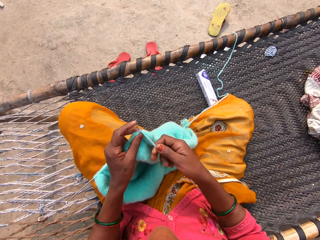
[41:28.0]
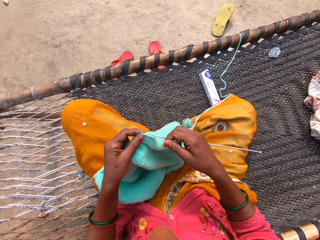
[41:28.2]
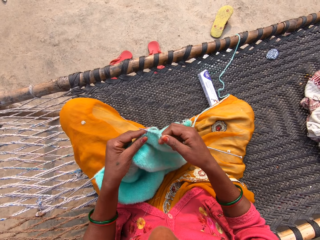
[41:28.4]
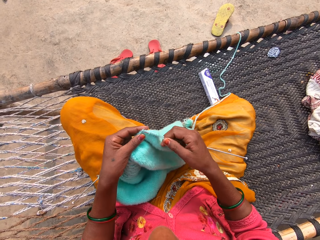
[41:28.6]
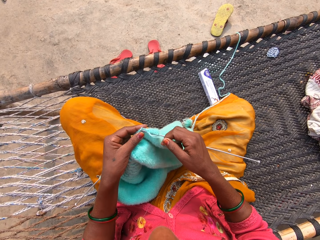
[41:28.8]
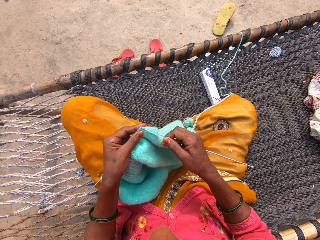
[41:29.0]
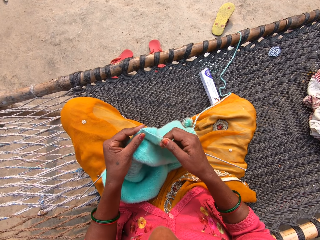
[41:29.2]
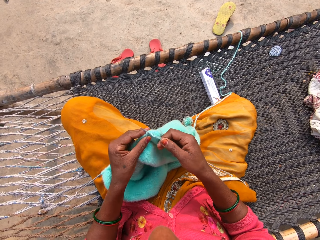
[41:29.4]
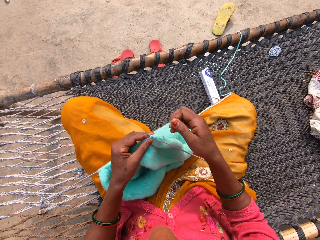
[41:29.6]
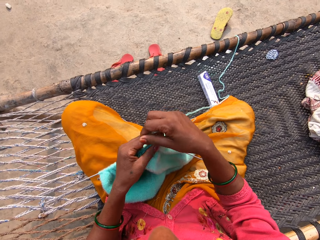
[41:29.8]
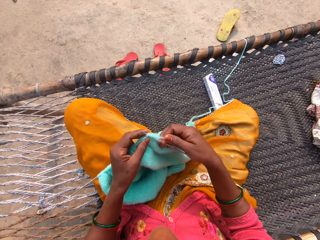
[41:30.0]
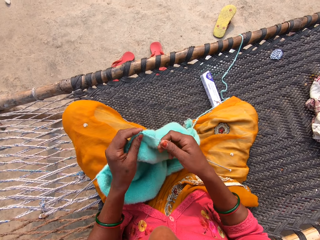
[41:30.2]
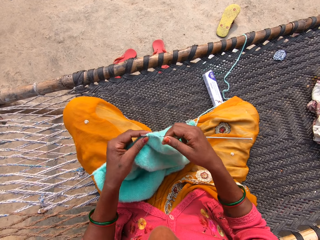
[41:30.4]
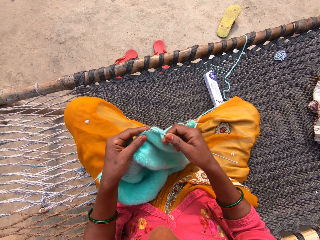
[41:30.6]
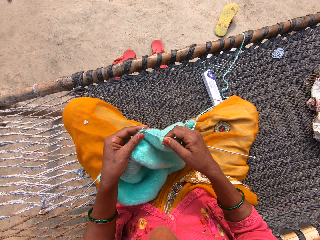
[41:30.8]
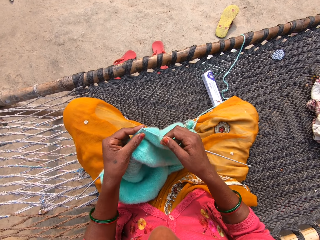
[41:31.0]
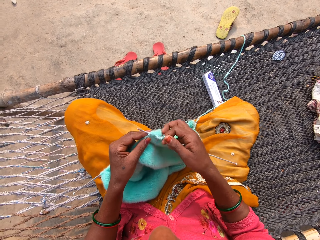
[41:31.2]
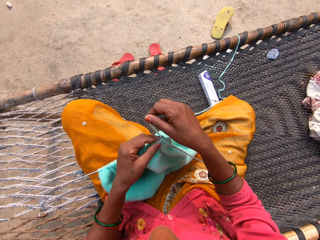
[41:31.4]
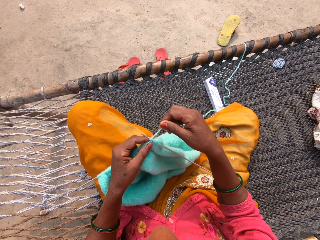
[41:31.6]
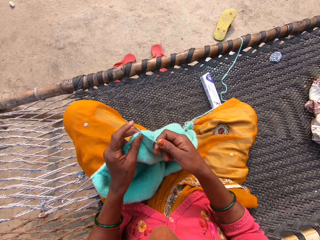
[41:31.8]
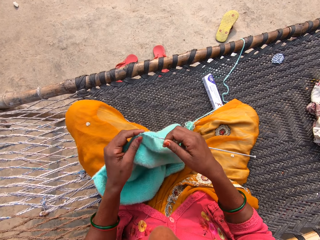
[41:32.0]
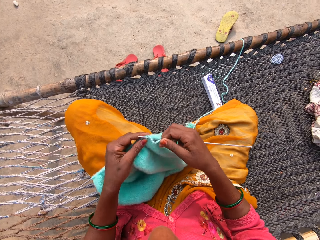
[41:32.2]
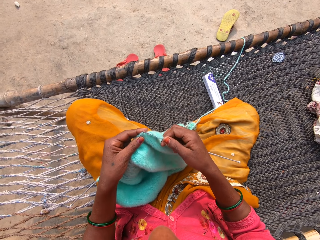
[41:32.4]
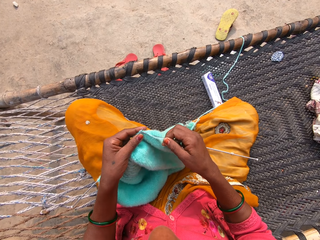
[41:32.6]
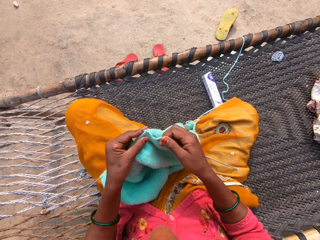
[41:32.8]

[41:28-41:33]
The camera wearer knits the garment with two knitting pins and yarn on the rattan mat.

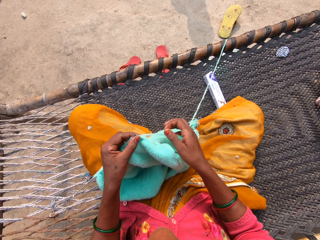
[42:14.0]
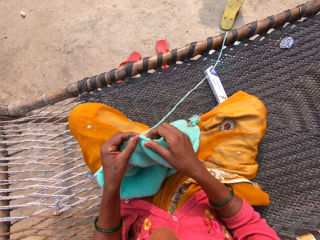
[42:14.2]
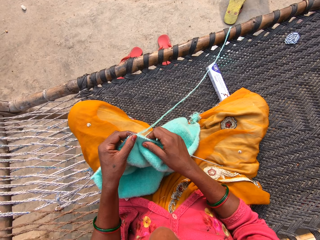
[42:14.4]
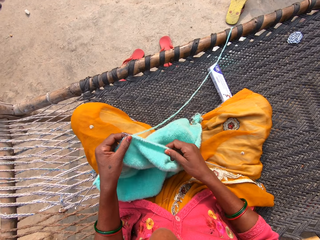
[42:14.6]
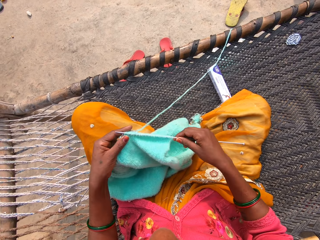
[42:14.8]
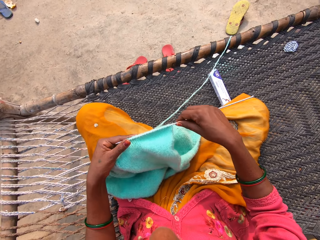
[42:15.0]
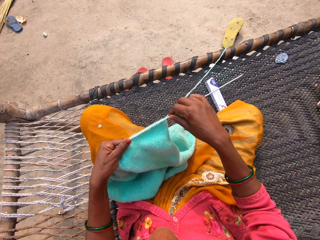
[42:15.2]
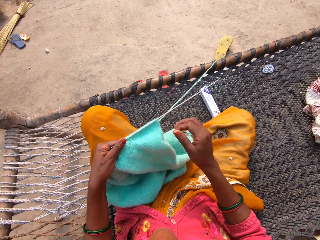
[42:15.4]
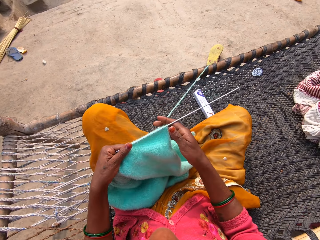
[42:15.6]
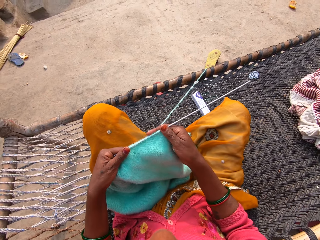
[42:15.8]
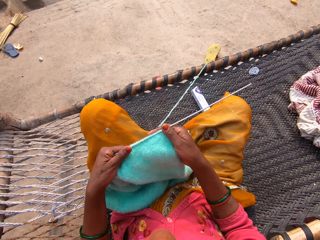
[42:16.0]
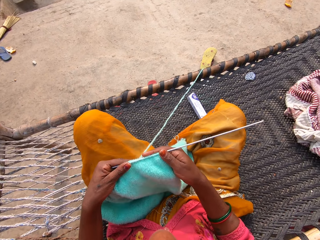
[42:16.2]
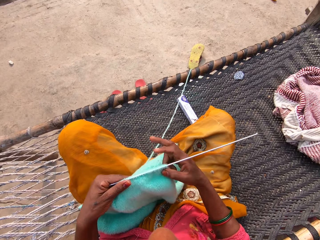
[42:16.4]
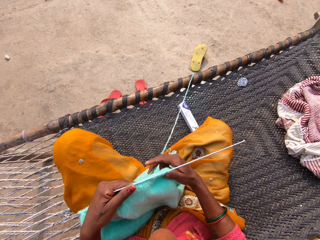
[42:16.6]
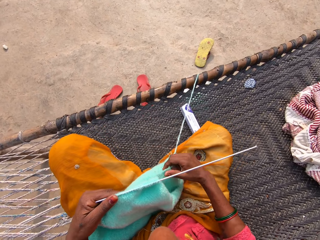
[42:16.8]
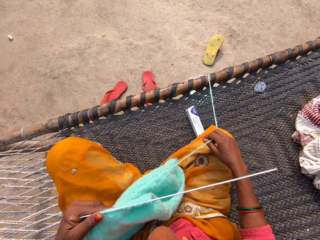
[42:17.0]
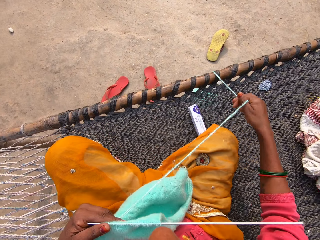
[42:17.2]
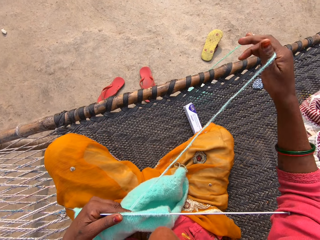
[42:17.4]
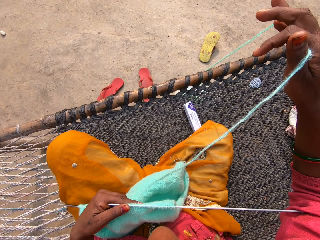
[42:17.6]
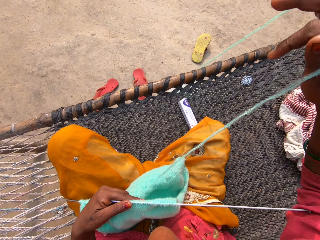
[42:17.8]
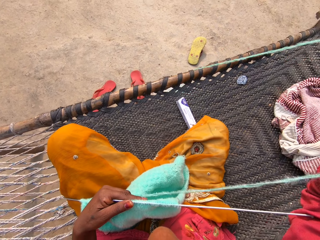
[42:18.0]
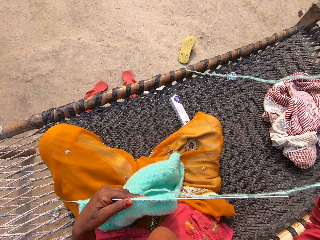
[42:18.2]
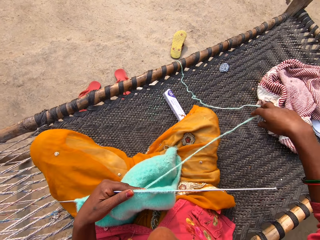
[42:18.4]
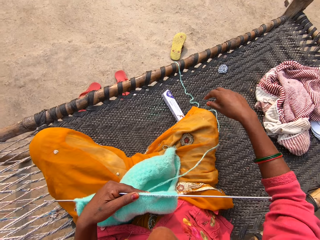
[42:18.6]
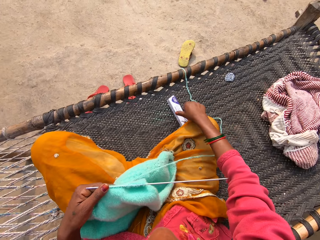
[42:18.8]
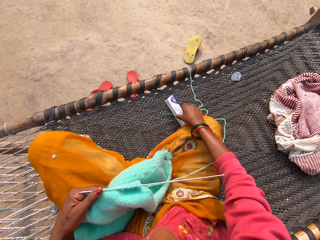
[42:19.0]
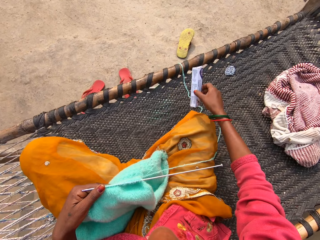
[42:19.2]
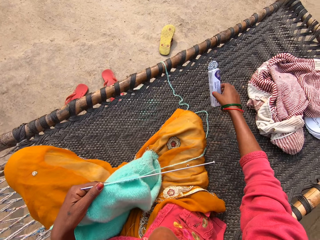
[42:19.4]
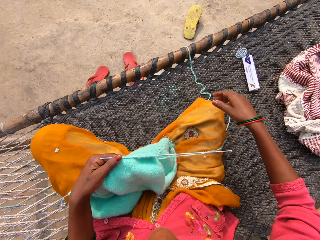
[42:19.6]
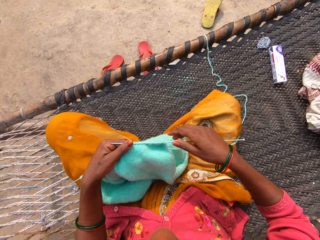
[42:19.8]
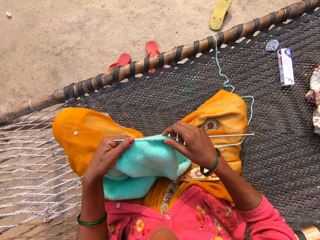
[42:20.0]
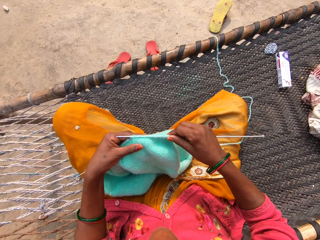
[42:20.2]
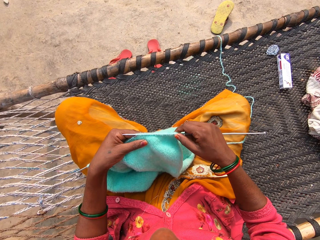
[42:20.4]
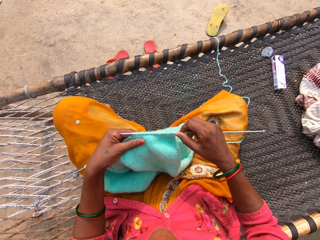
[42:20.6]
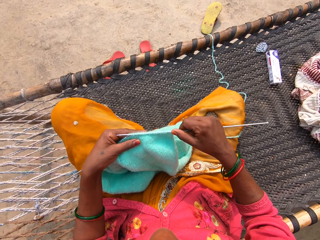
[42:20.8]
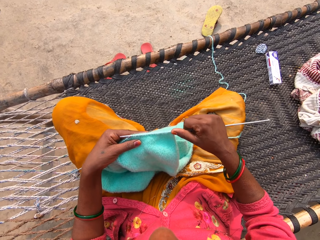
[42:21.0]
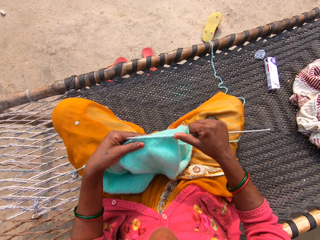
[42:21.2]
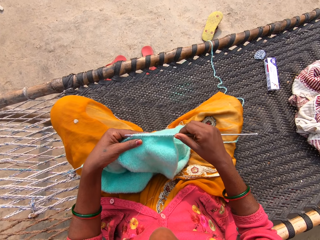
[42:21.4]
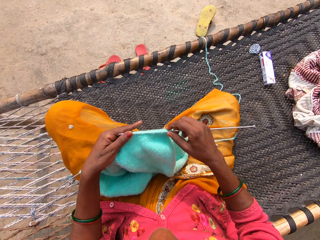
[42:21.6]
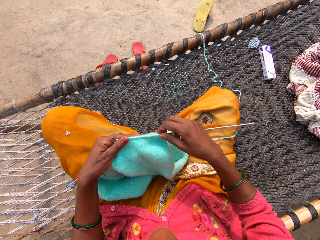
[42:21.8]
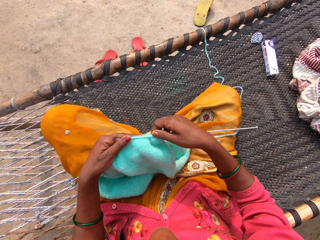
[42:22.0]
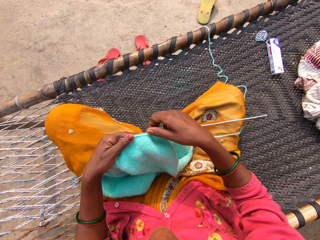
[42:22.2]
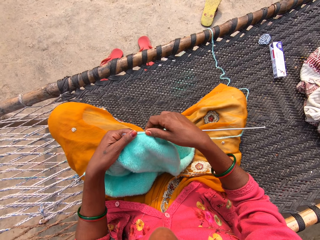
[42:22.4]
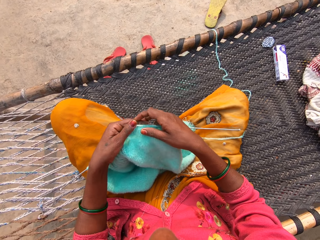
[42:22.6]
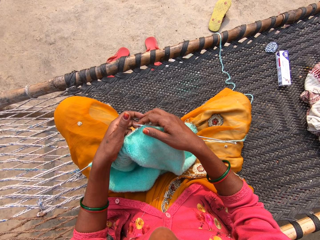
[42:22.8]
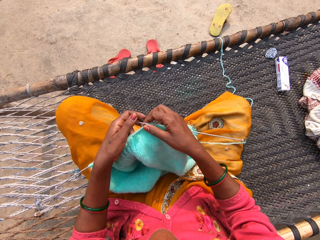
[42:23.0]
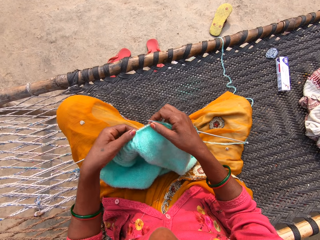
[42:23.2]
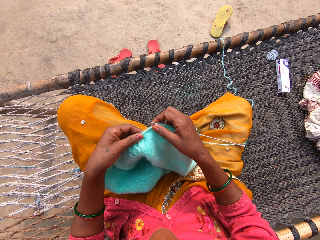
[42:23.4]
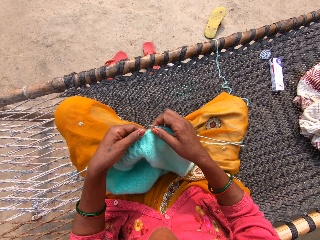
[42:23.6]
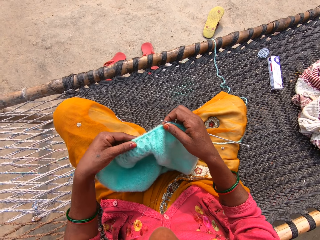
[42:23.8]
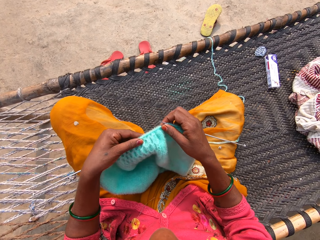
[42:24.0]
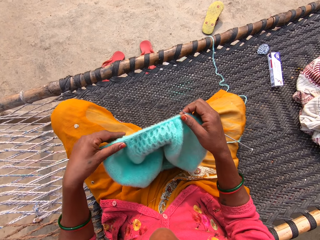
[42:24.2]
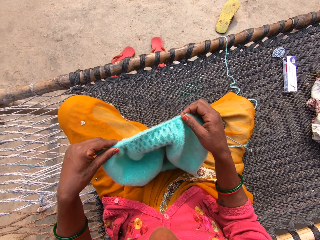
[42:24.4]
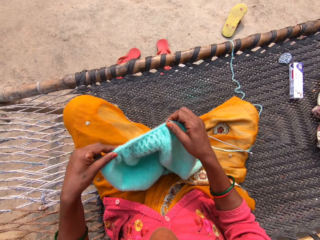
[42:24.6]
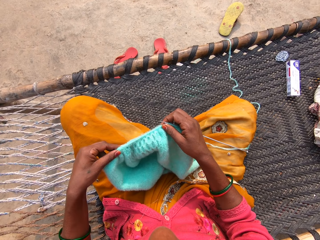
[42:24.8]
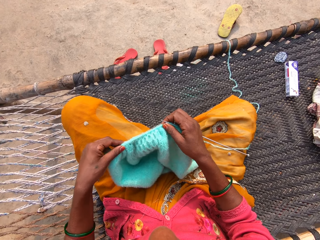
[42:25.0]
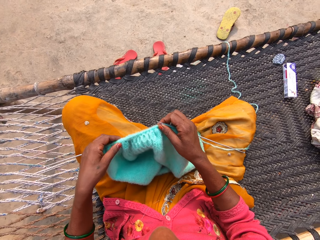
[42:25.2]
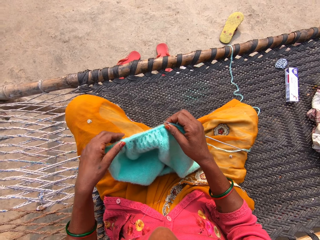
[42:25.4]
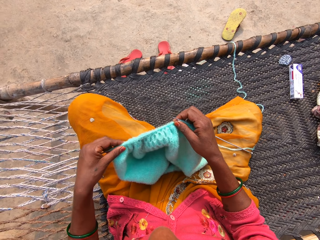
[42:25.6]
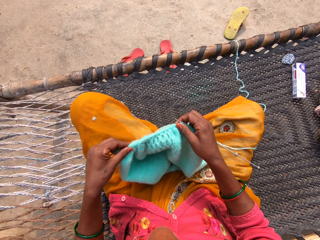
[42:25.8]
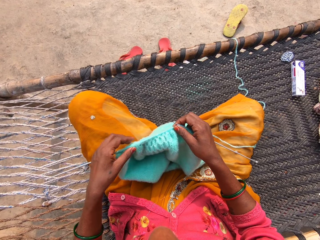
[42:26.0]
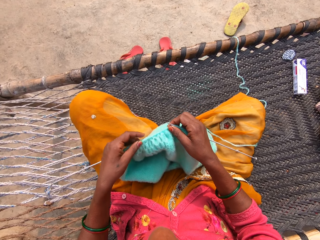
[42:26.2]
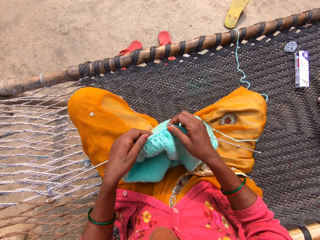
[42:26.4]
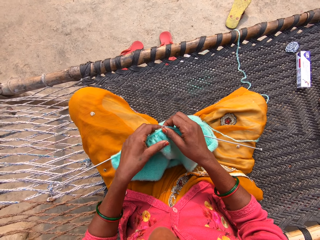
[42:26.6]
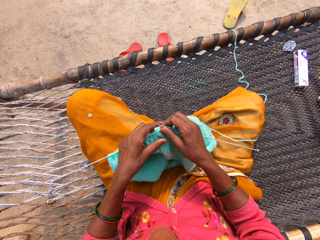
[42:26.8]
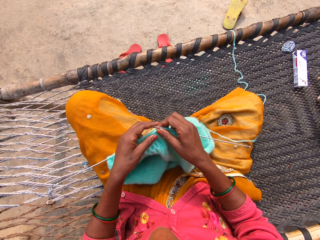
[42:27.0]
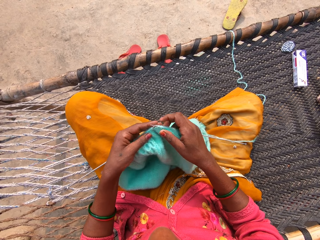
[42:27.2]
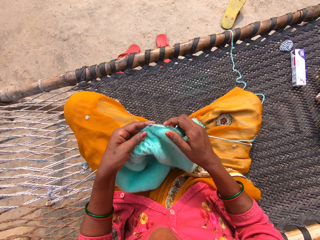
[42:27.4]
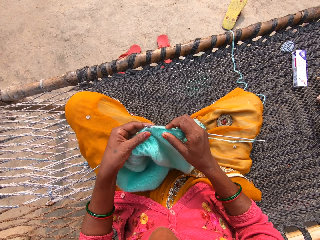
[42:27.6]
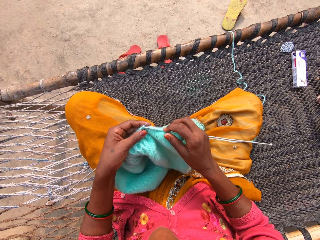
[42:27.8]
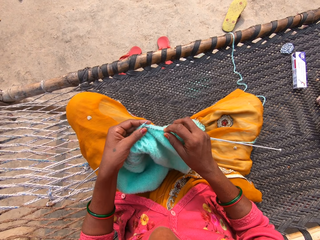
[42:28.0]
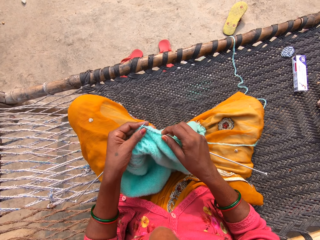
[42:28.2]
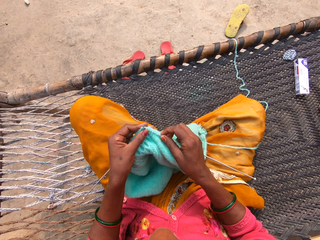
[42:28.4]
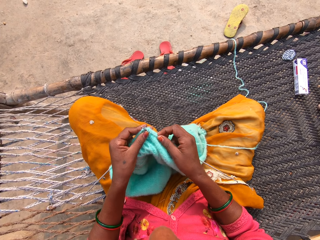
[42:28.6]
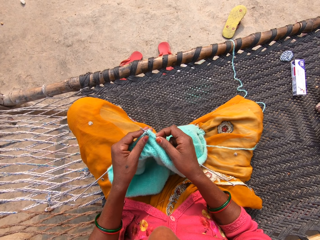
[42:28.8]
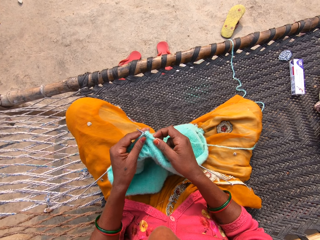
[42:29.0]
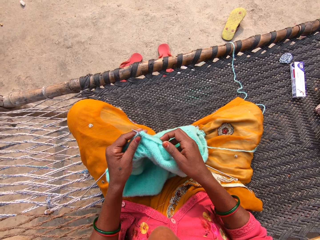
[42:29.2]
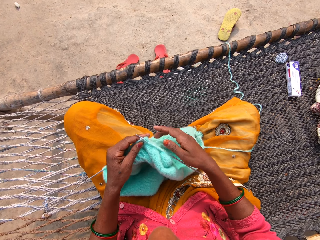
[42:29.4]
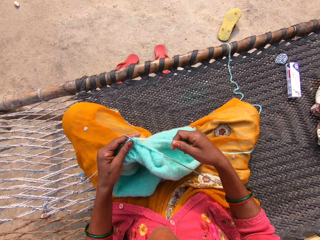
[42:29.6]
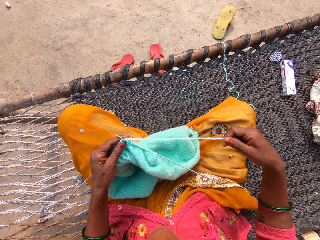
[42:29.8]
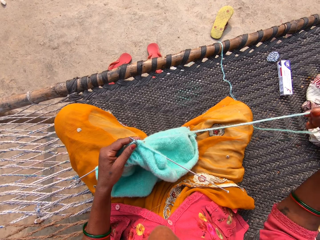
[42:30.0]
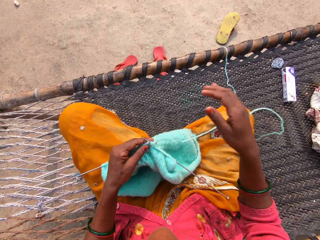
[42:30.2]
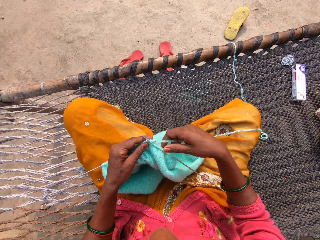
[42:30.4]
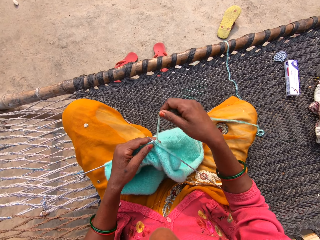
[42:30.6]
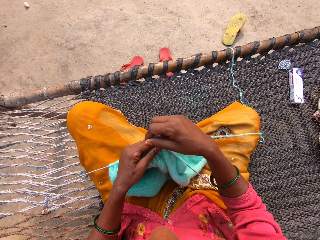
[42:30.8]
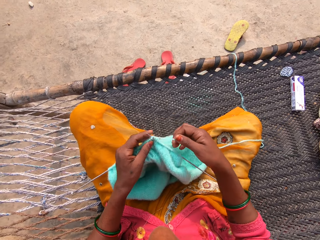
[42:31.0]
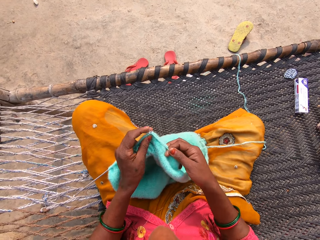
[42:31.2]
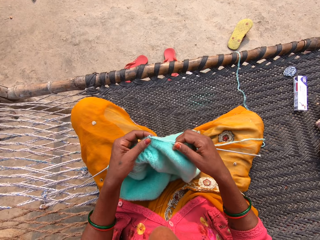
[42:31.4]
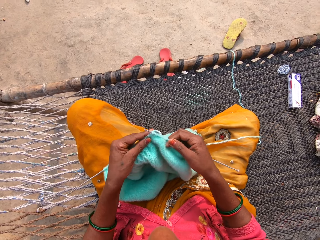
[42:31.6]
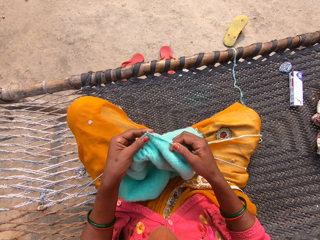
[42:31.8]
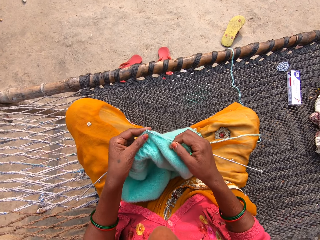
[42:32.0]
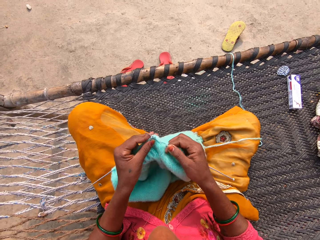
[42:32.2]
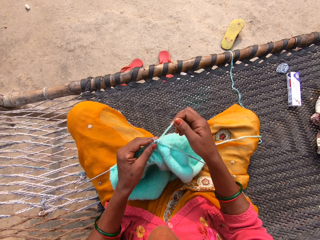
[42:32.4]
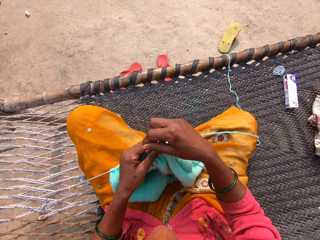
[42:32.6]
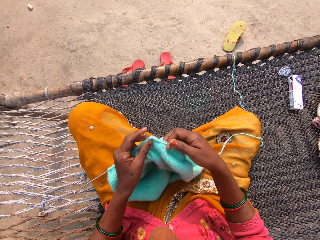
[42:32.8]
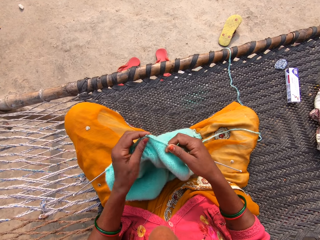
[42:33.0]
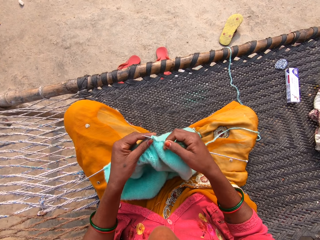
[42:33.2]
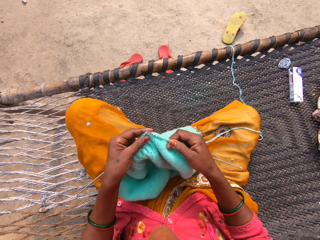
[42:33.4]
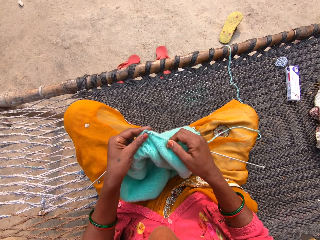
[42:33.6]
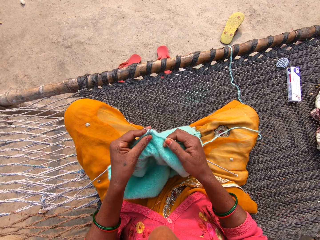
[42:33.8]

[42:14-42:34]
The camera wearer holds the knitting pins and yarn with her left hand. She adjusts the unknitted yarn with her right hand. She pulls the thread. She picks up a cardboard packet from the rattan mat with her right hand. She tosses the cardboard packet over the unknitted yarn with her right hand. She pulls the garment on the knitting needle. She adjusts the yarn on the right knitting pin with her right hand. She adjusts the yarn on the left knitting pin with her left hand. She knits the garment with two knitting pins and yarn on the rattan mat. She holds the knitting pins and yarn with her left hand. She pulls the thread. She adjusts the unknitted yarn with her right hand. She knits the garment with two knitting pins and yarn on the rattan mat.
